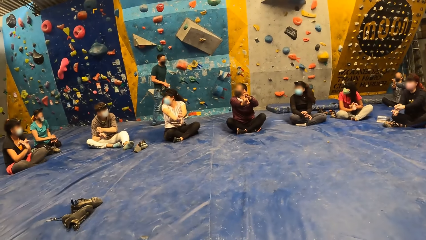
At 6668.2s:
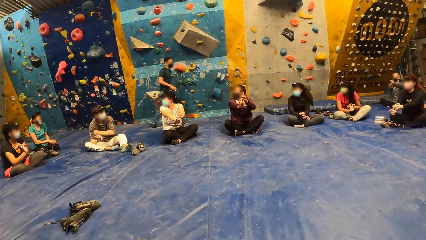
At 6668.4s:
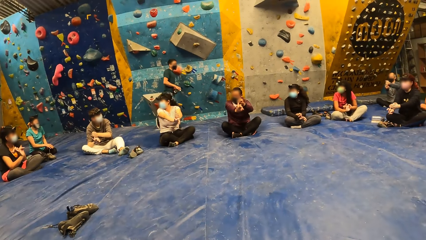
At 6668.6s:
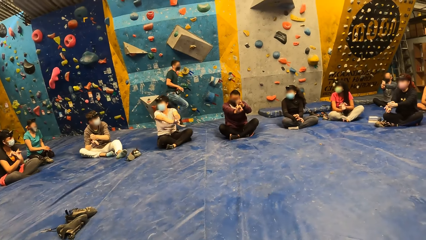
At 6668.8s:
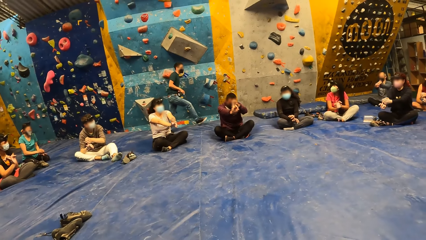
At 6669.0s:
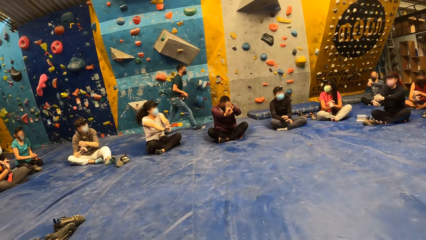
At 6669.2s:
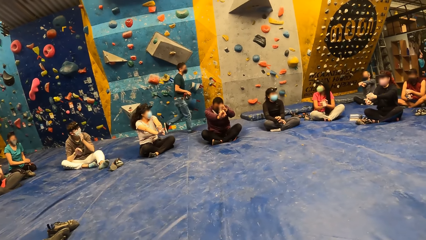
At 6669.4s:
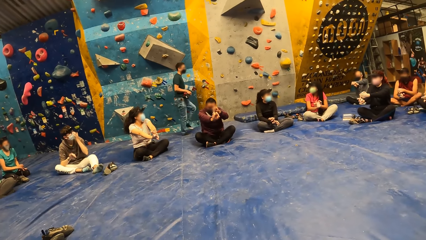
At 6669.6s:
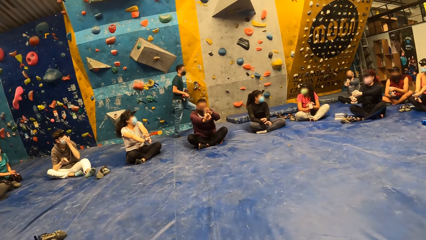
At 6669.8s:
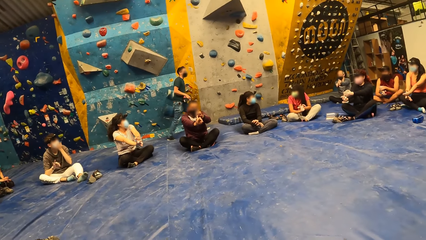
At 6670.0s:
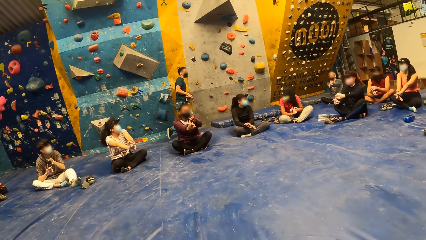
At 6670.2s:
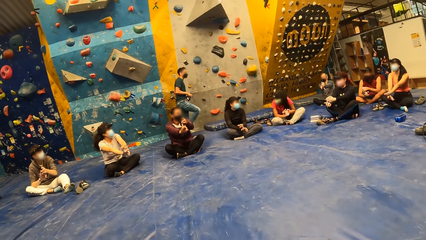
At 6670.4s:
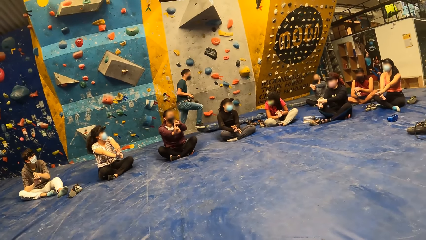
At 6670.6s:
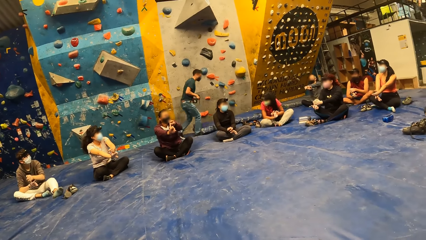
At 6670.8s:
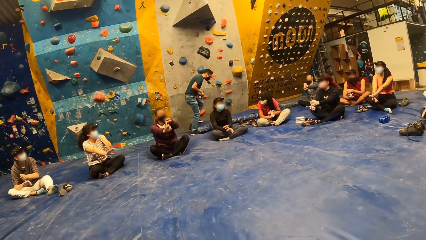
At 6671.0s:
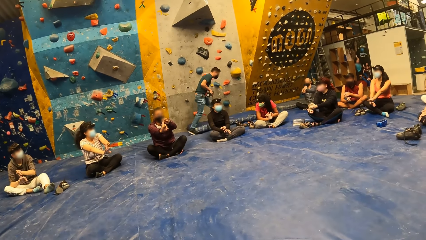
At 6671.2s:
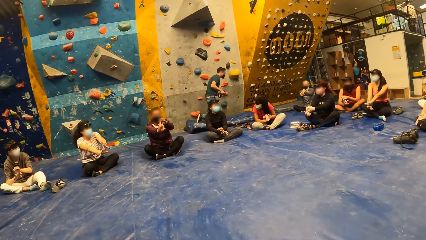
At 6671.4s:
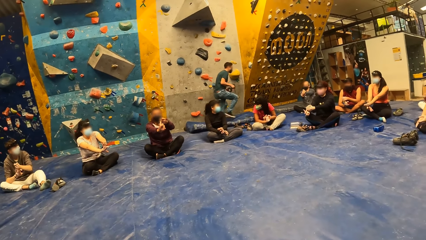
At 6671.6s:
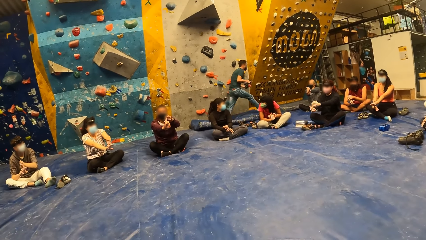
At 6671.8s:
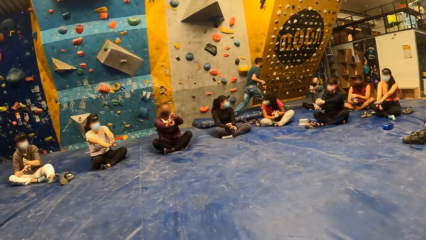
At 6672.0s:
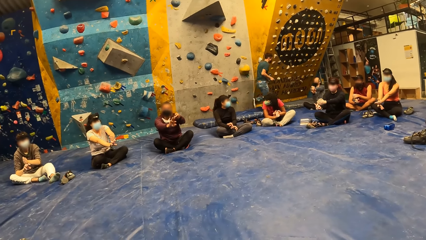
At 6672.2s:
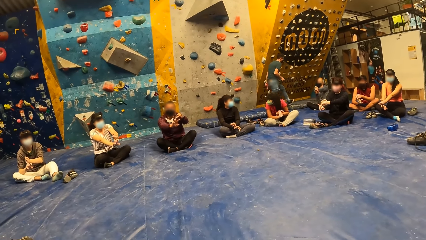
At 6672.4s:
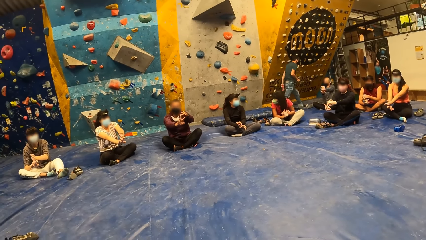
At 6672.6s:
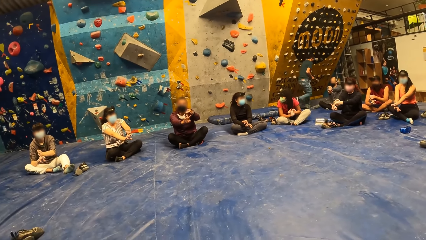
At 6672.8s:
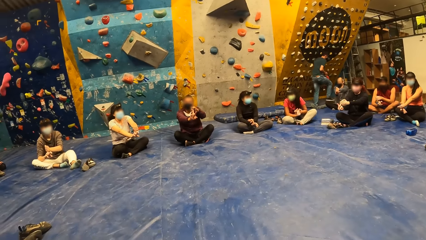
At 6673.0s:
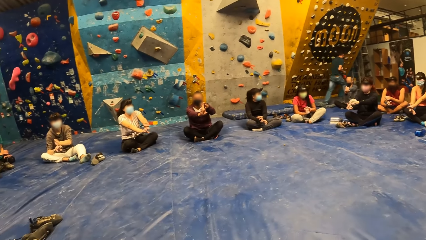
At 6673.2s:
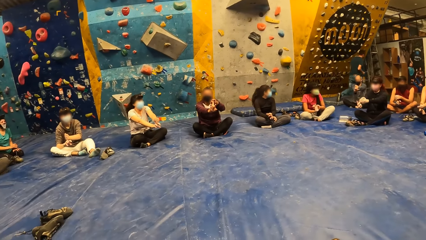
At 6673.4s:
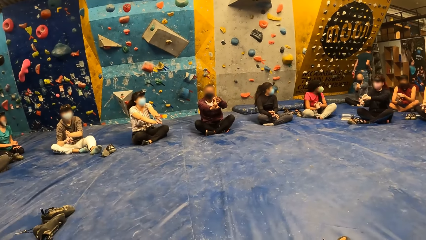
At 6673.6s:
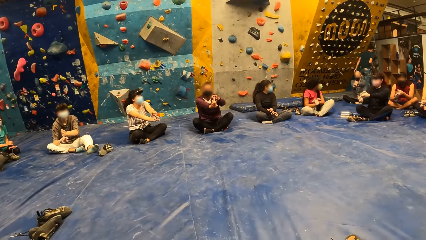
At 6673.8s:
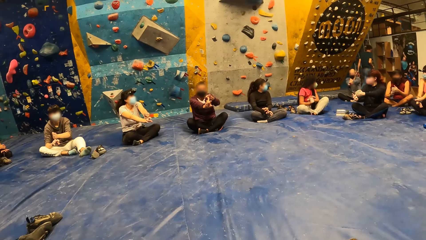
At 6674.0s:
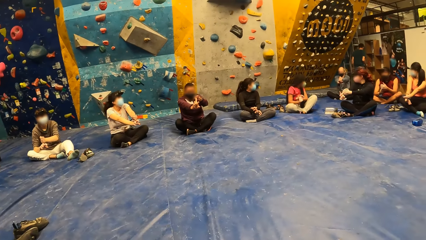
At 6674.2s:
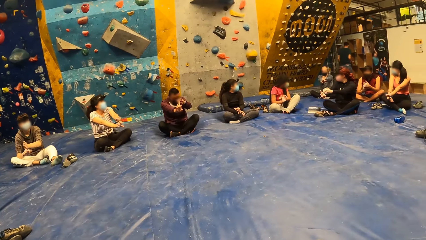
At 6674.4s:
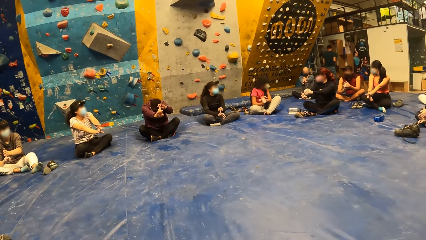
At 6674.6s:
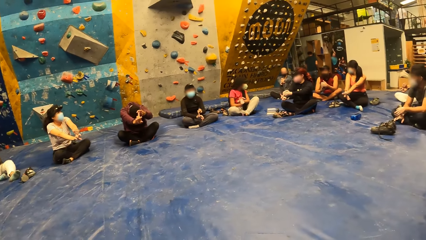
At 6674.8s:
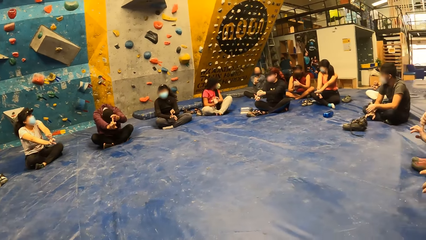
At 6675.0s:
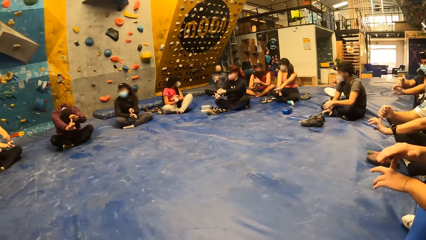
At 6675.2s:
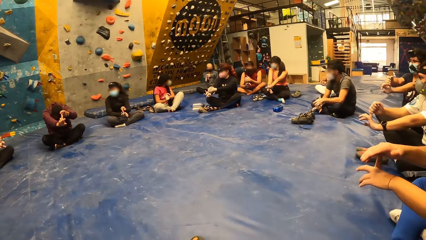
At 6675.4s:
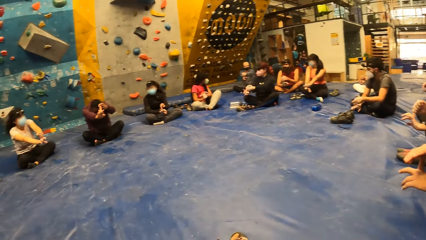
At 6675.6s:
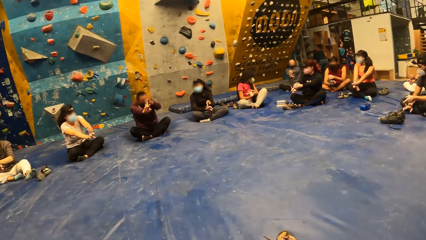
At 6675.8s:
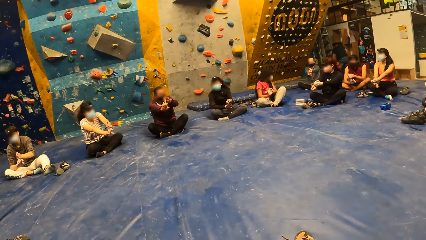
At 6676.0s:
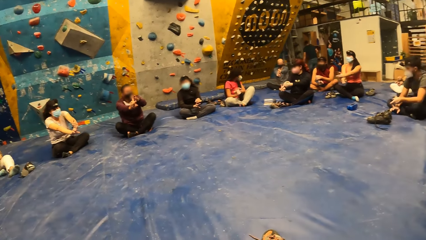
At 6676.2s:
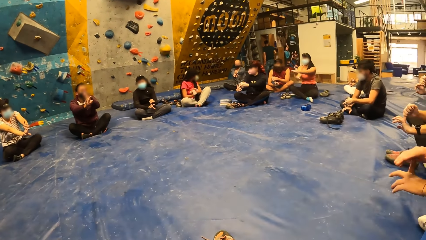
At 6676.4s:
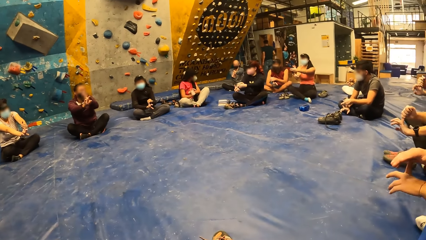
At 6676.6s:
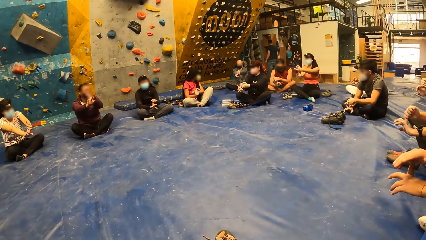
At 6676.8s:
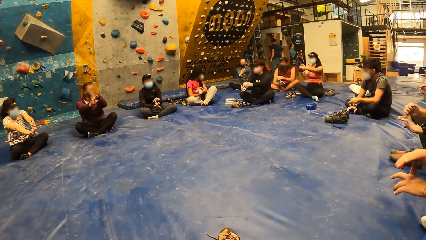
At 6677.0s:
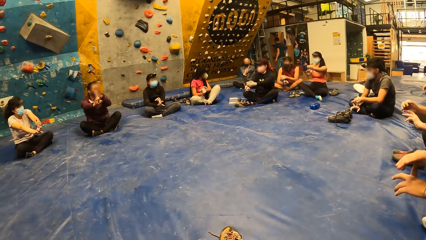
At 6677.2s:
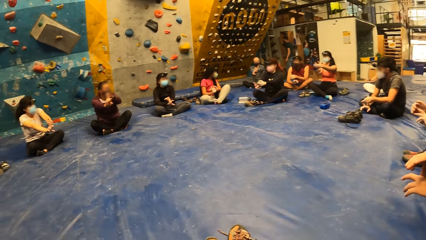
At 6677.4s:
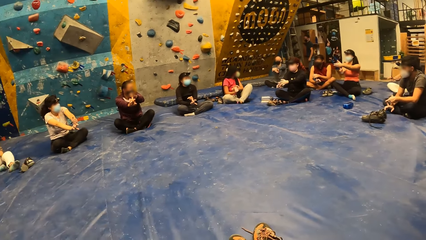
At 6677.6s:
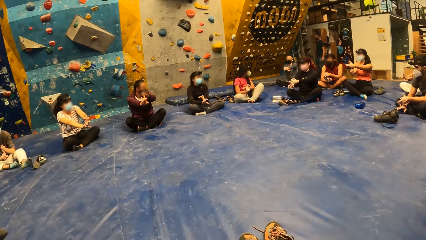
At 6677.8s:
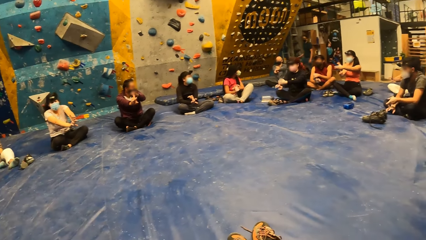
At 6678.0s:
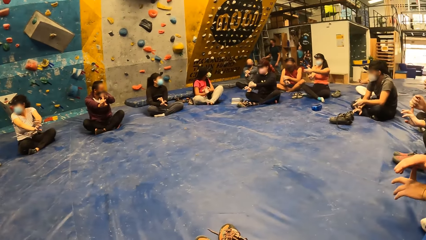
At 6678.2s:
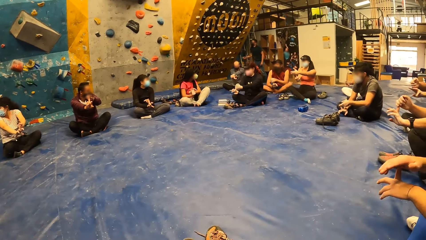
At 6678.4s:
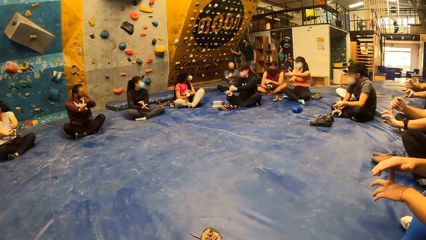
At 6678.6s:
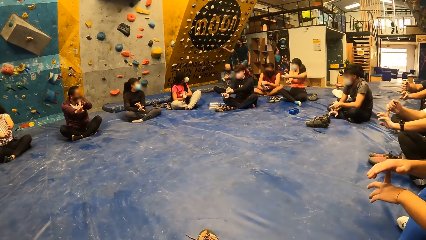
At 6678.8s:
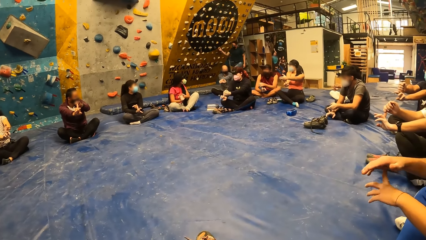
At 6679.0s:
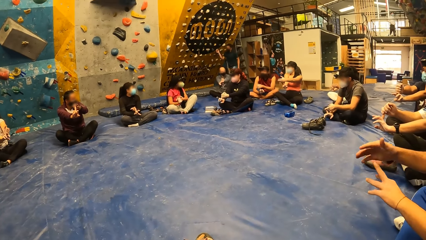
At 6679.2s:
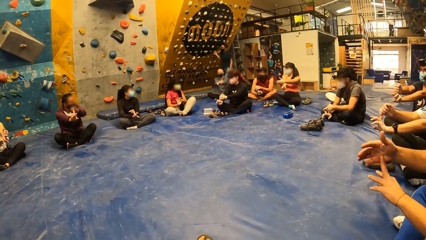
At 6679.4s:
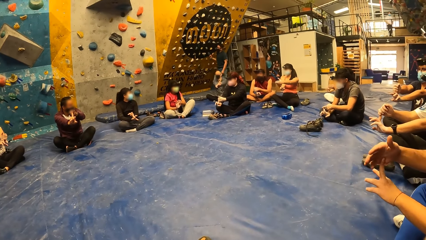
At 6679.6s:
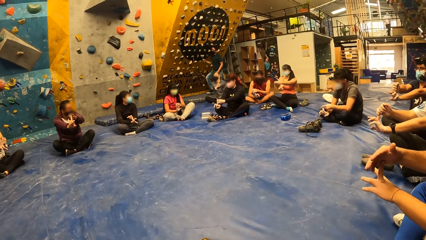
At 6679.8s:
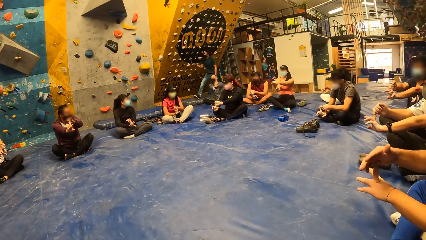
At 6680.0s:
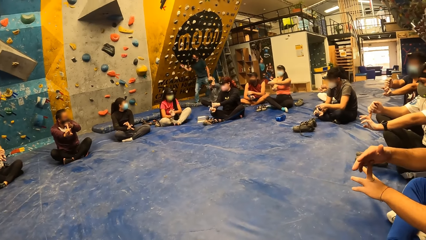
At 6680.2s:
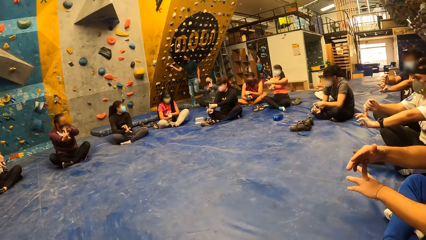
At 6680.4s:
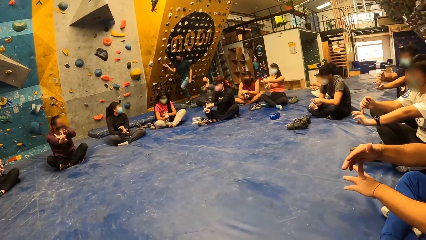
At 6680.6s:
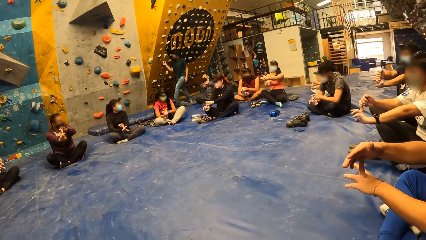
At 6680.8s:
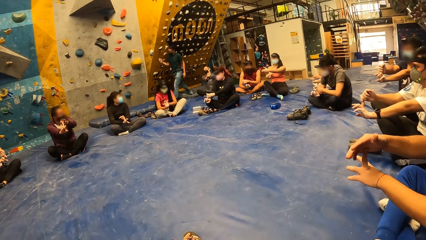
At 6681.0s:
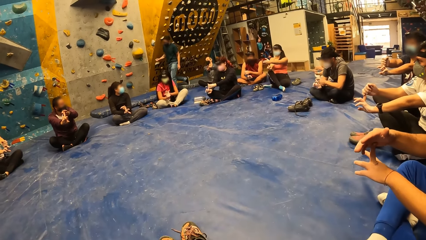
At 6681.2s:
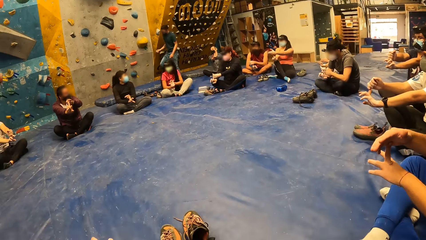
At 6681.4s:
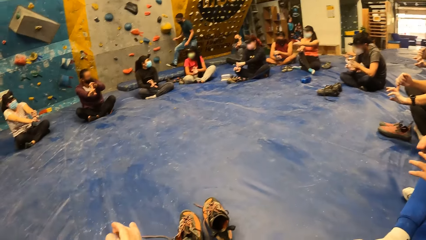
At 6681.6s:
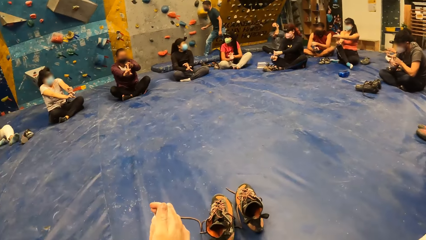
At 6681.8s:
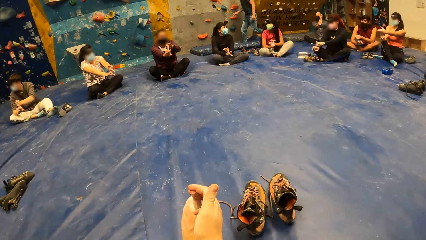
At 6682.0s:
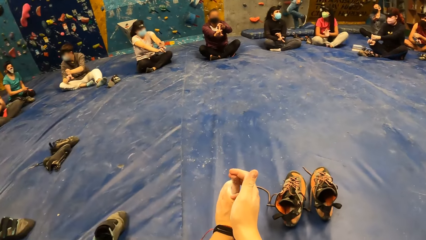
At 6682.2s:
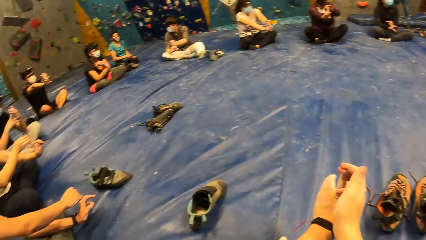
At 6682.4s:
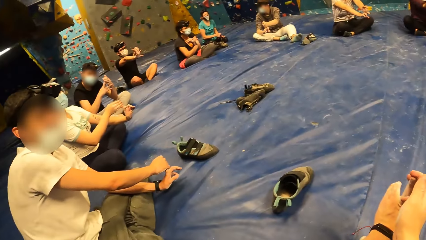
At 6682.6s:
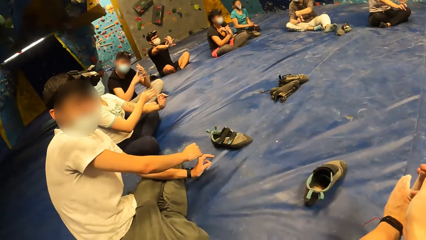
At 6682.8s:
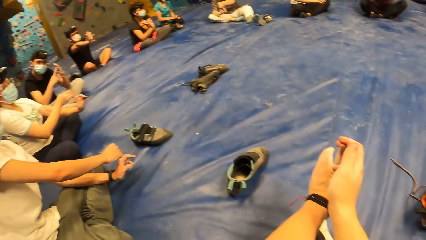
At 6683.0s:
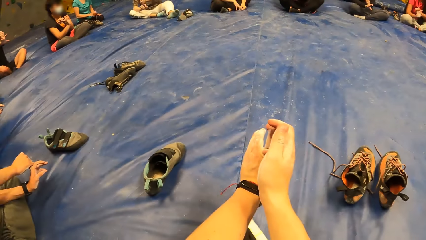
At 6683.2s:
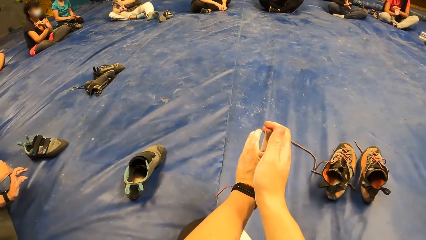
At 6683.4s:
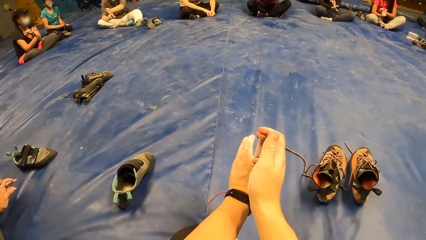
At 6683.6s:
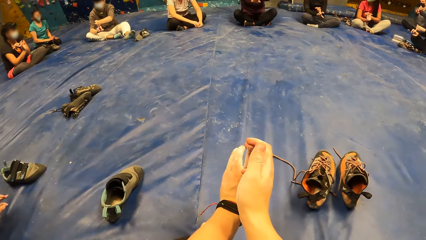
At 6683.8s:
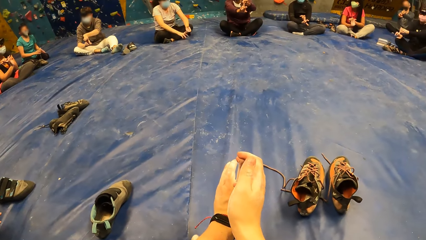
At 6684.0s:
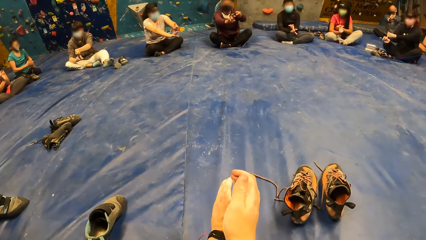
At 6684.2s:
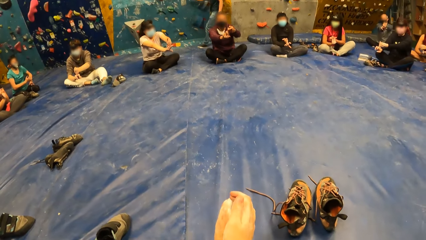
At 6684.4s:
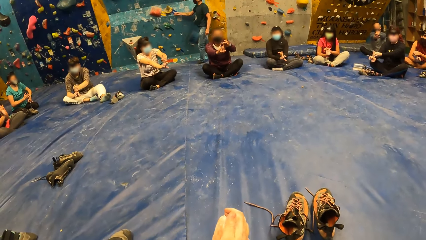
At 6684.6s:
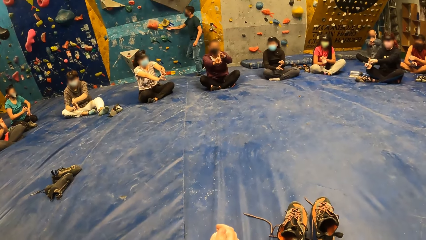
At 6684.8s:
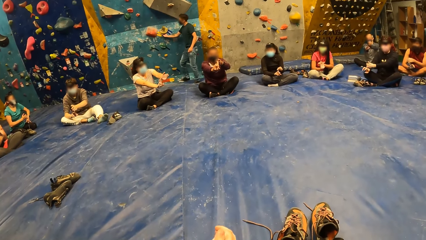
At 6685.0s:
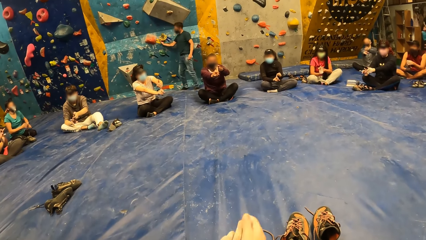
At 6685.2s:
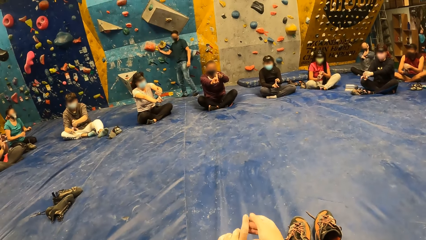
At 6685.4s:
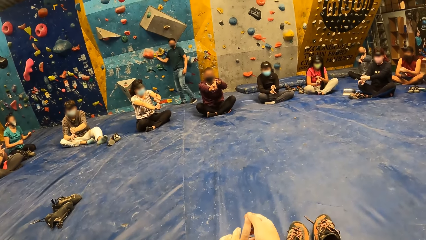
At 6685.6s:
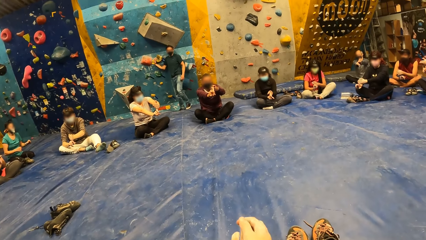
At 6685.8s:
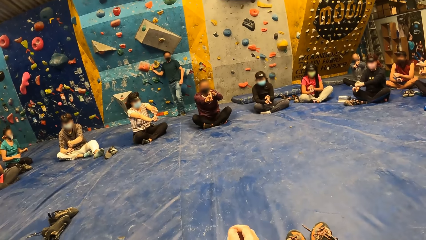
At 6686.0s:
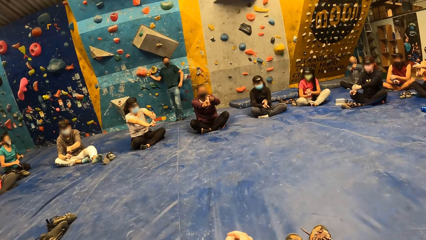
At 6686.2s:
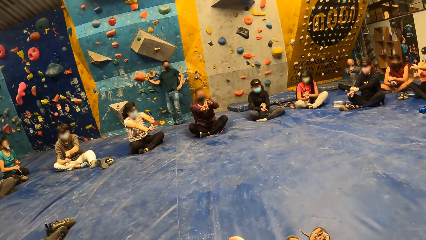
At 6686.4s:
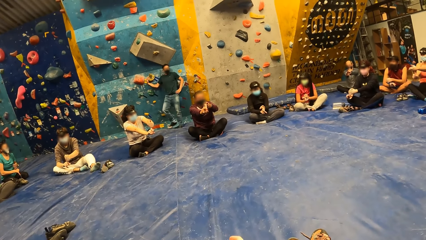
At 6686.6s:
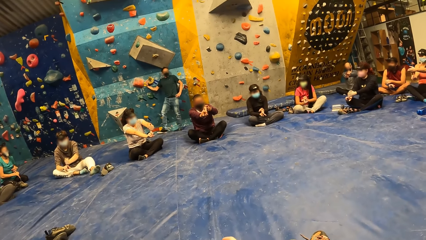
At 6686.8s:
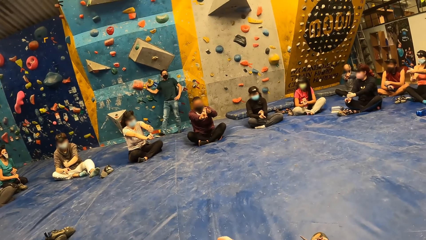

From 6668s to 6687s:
The man slips. He holds a crimp on the bouldering wall with his right hand repeatedly.
